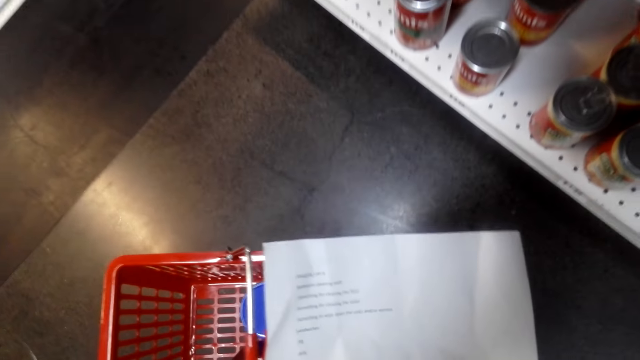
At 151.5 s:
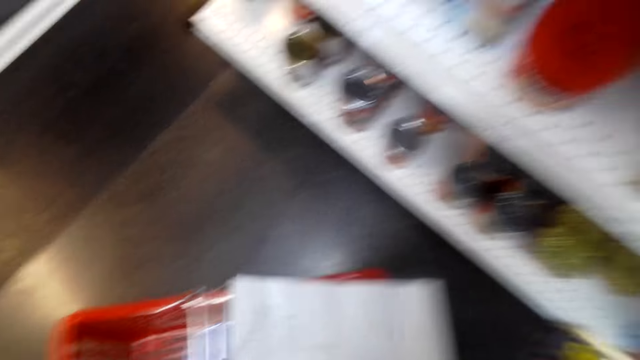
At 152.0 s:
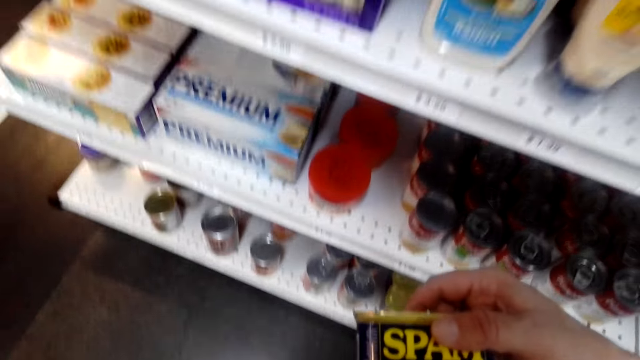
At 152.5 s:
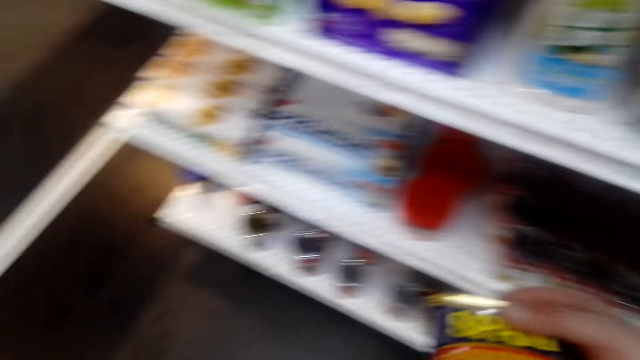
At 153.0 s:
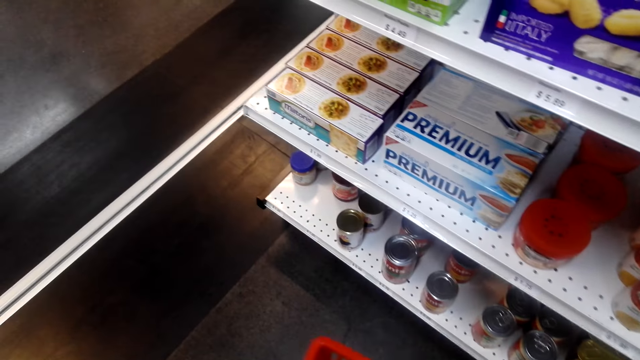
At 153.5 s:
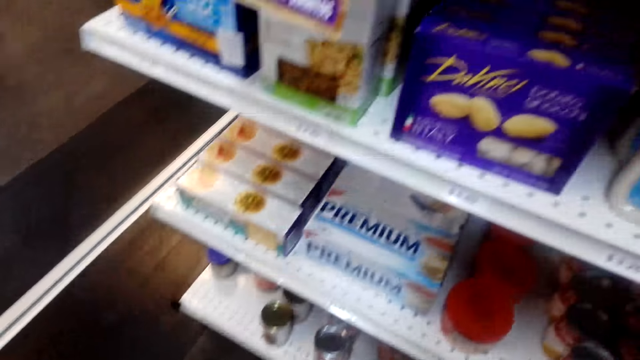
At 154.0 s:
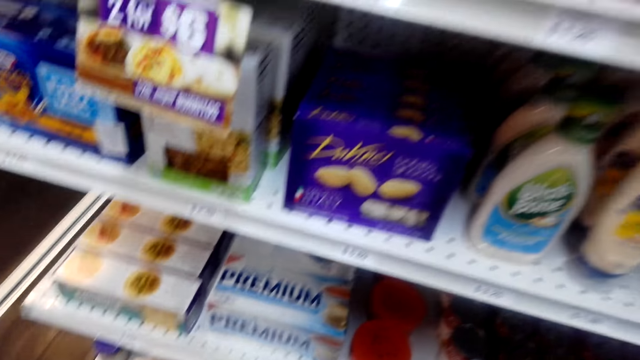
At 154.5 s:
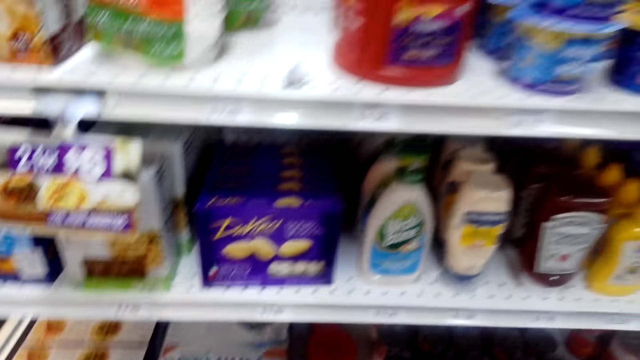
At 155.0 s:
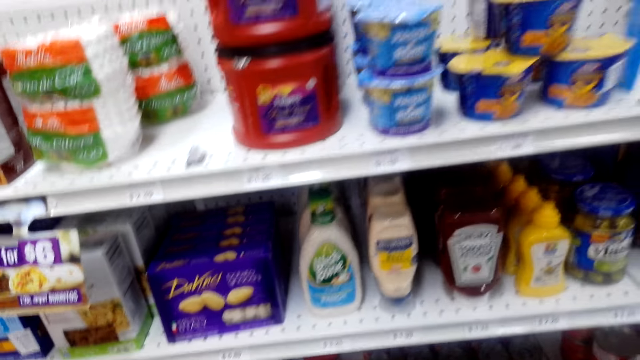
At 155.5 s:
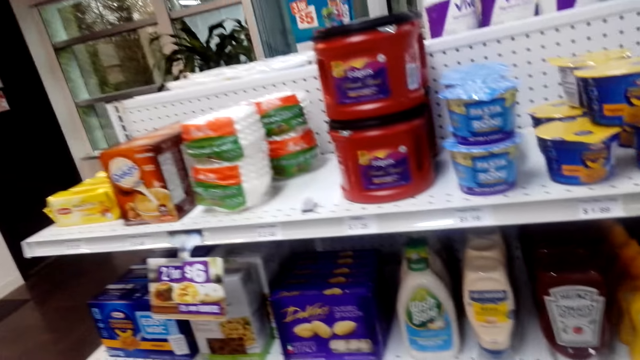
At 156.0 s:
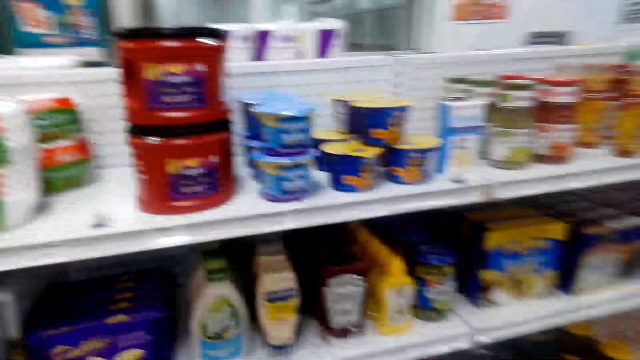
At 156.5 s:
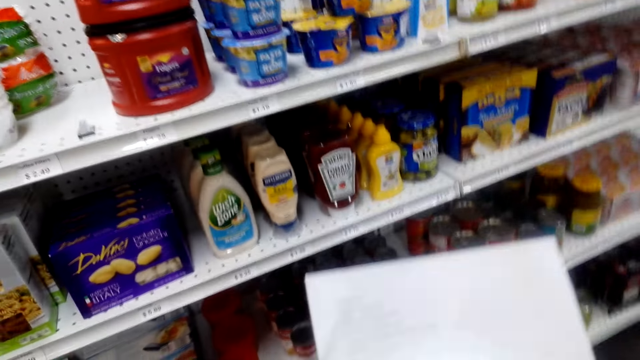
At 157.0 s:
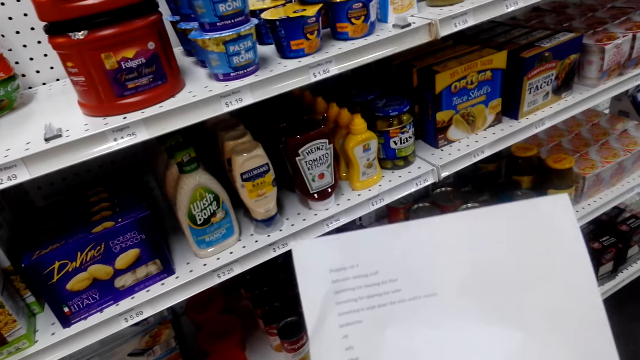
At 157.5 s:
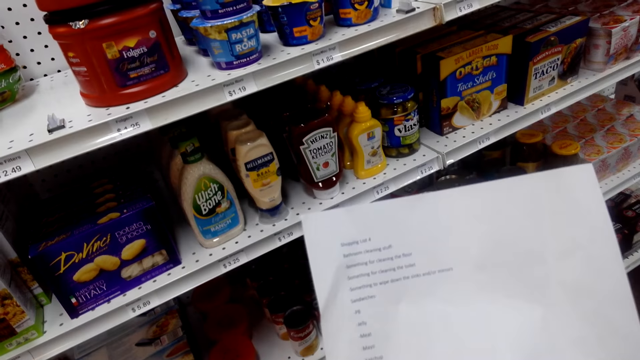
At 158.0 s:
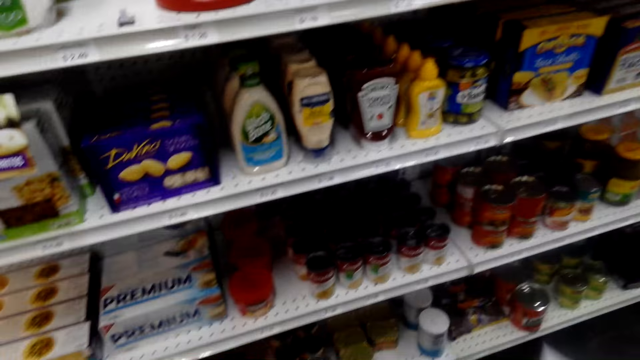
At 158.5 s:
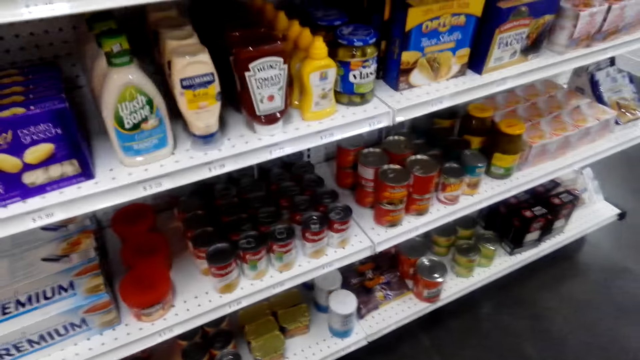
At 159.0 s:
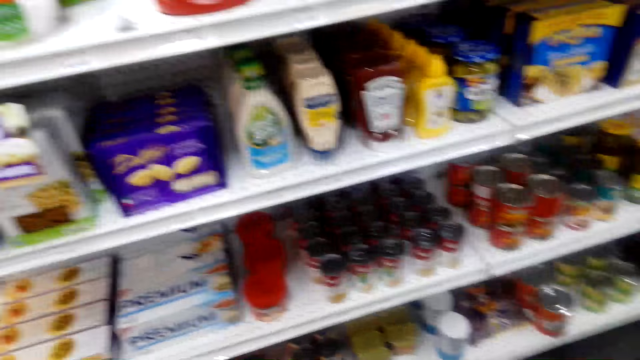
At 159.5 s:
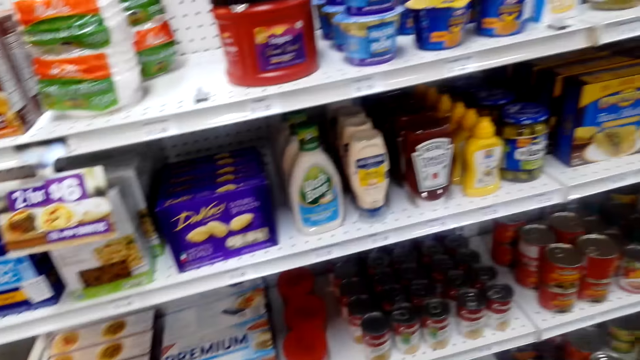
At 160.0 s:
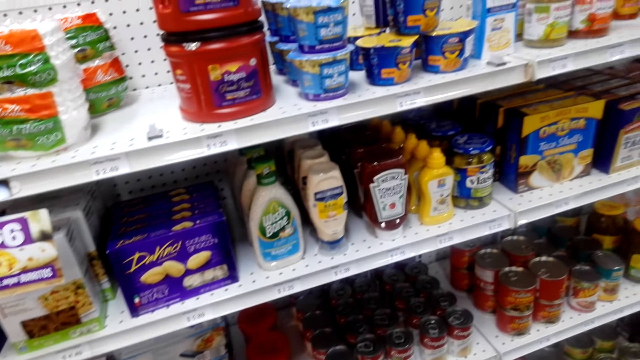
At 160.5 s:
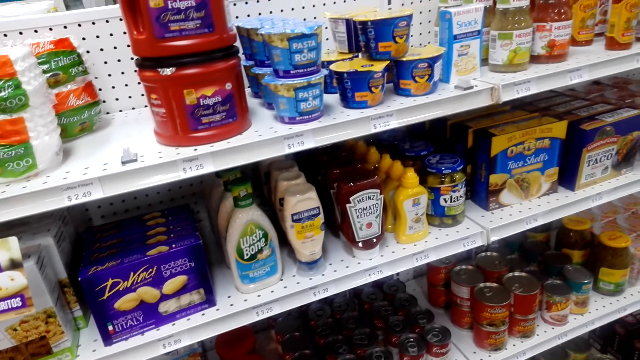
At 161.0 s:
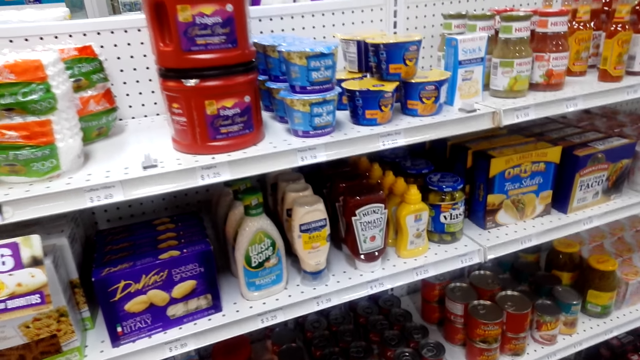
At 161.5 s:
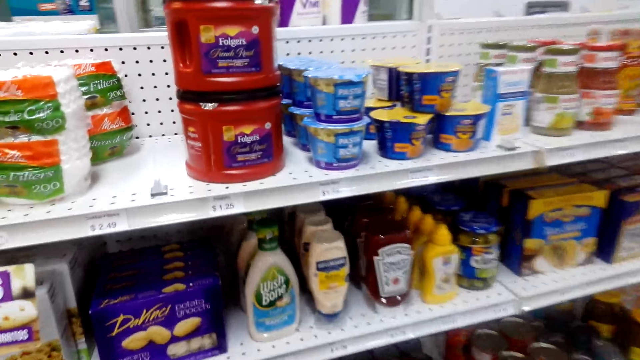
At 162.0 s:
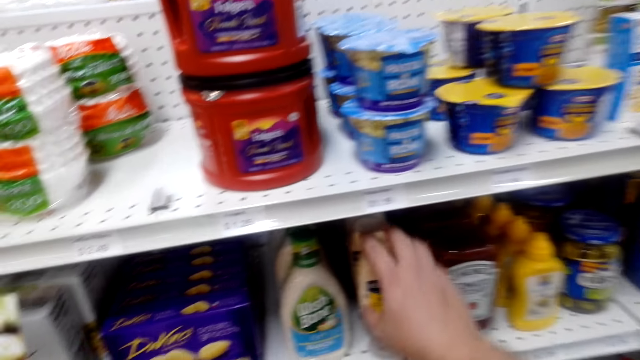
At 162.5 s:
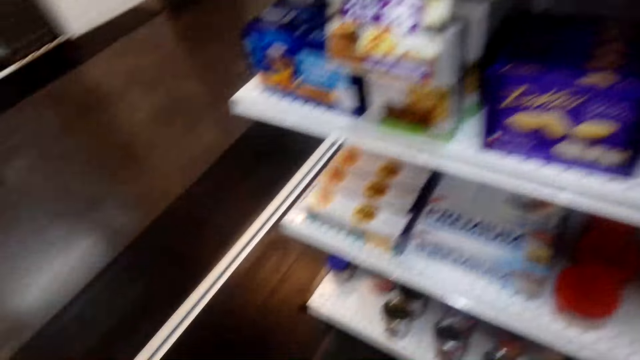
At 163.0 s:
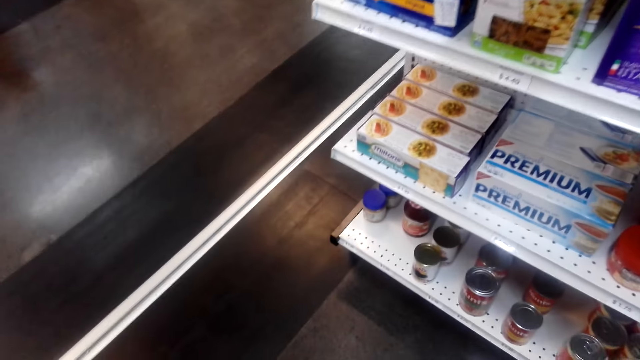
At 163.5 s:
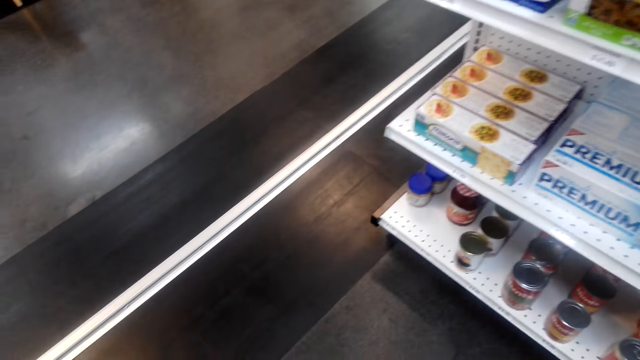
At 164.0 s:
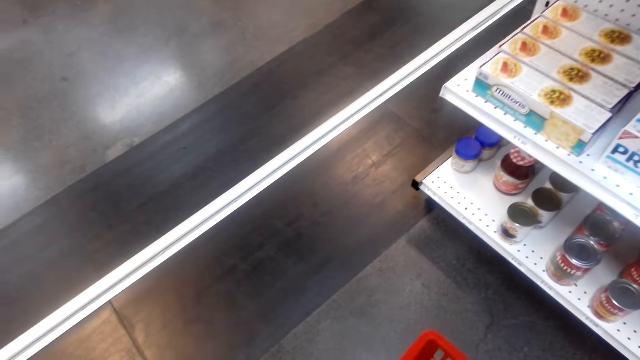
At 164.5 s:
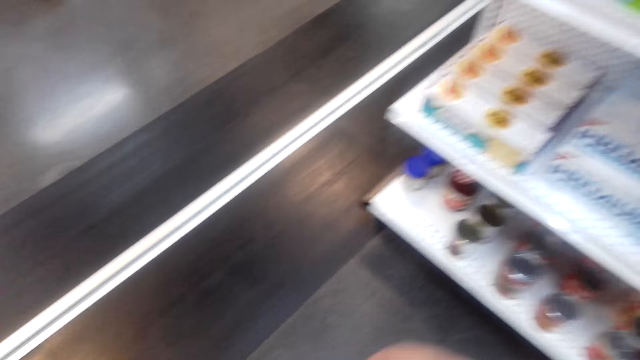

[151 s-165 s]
The camera wearer picks canned meats. They look at the canned meats. They place the canned meat on the shopping basket. They look around the shelf. They look at the piece of paper. They look around. They pick a mayonnaise.

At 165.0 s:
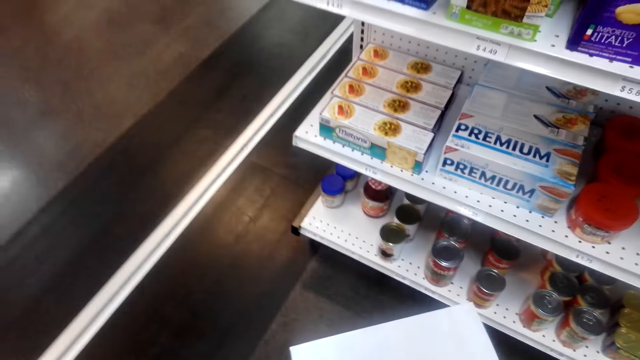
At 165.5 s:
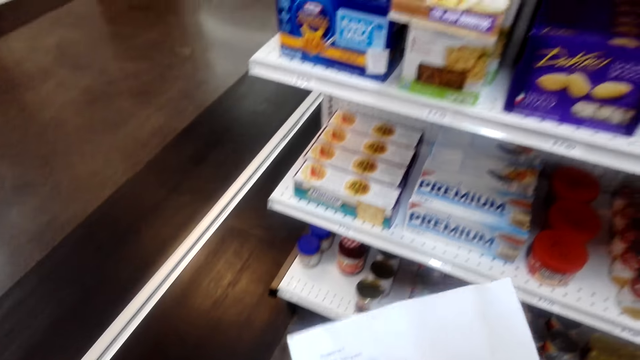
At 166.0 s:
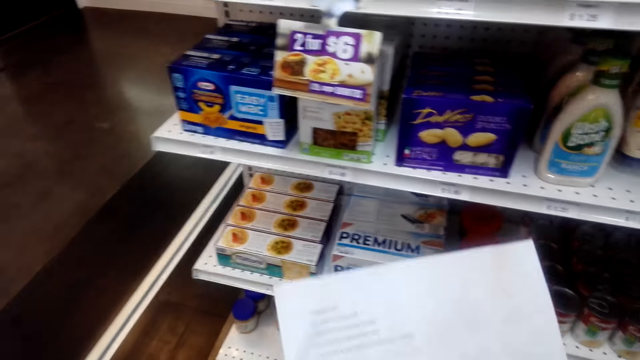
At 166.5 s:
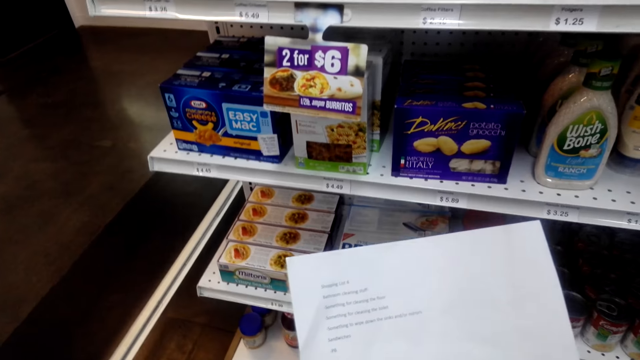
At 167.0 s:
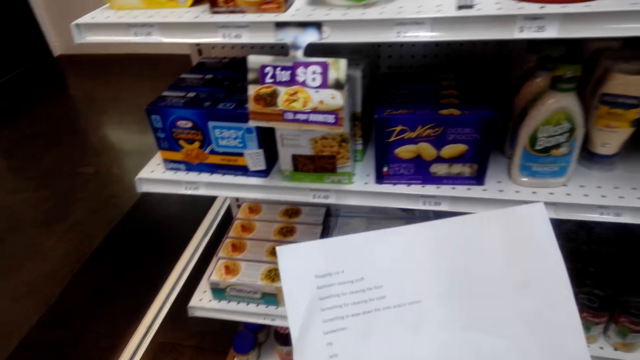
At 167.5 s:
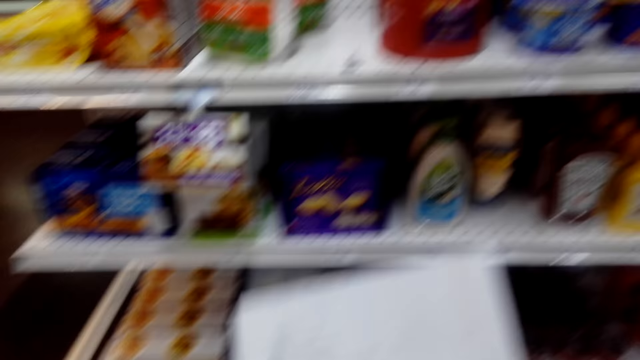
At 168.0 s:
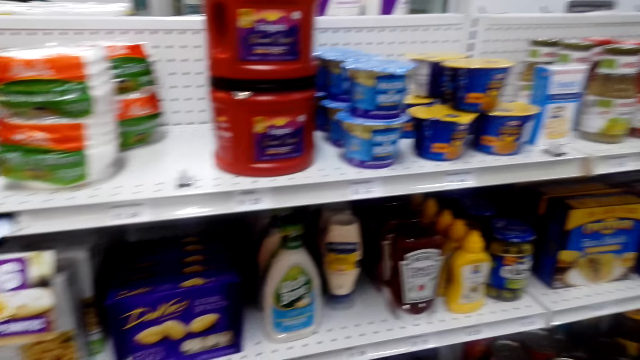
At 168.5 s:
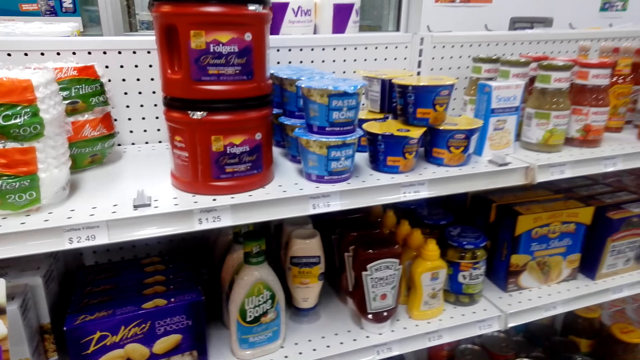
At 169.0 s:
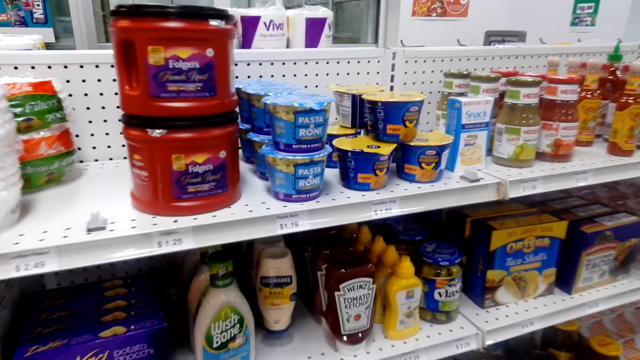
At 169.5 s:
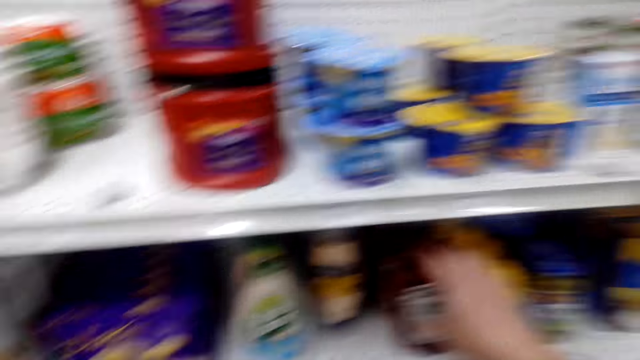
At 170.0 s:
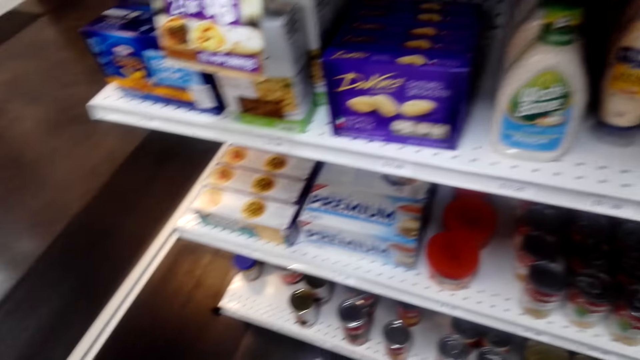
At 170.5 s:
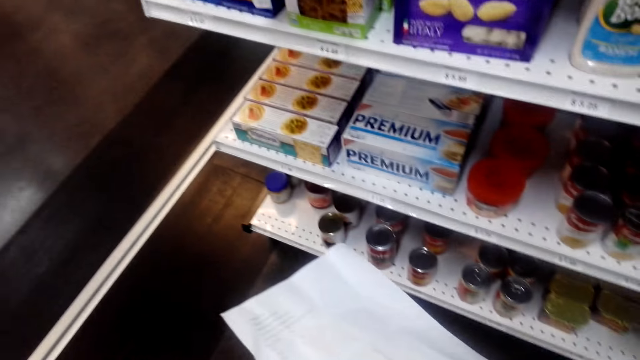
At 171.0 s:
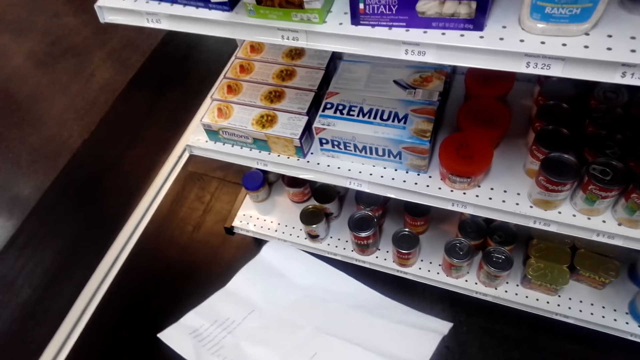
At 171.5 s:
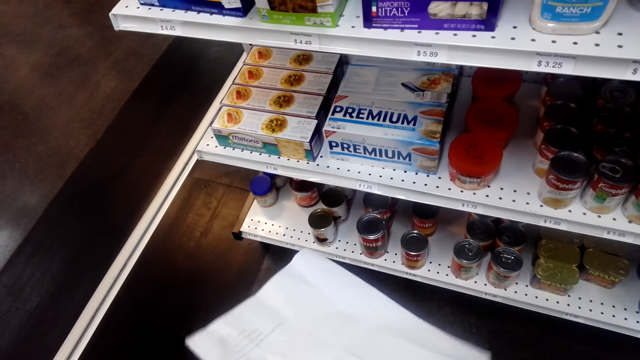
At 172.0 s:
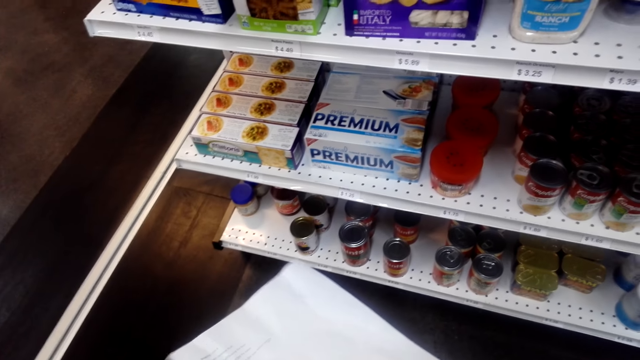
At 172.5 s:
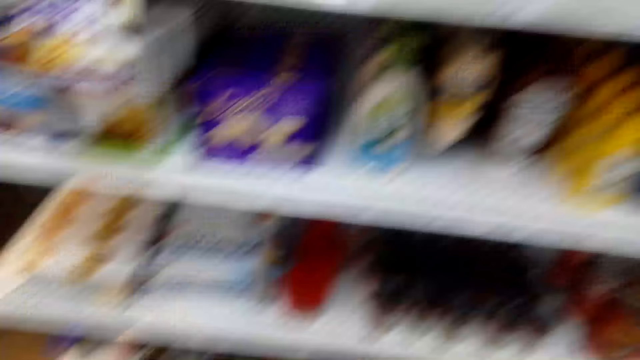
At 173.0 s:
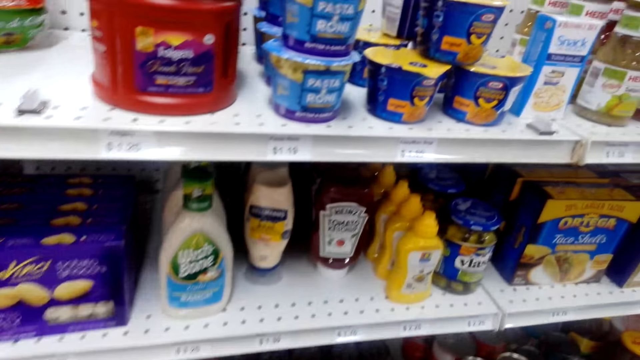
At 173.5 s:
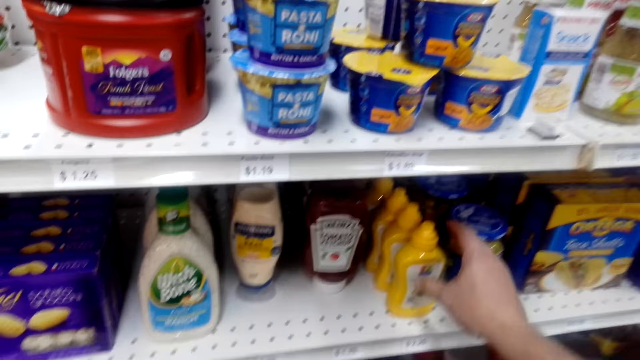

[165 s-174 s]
The camera wearer drops the mayonnaise in the shopping basket. They look at the piece of paper. They pick a tomato ketchup, place the tomato ketchup on the shopping basket, and look at the piece of paper.
